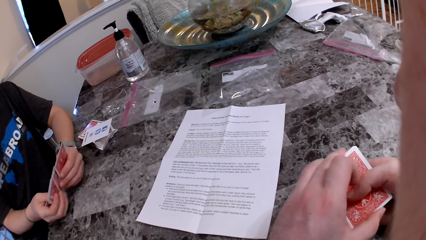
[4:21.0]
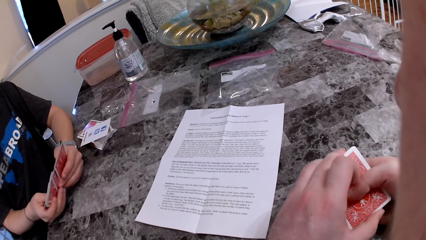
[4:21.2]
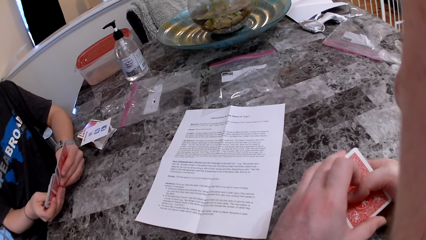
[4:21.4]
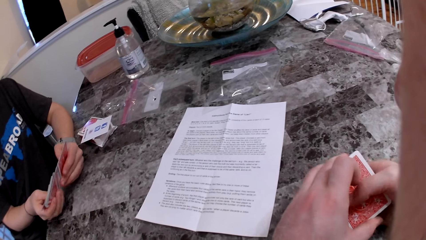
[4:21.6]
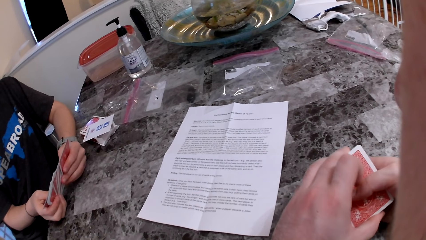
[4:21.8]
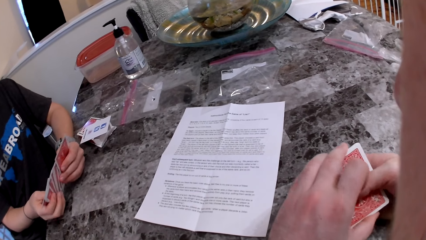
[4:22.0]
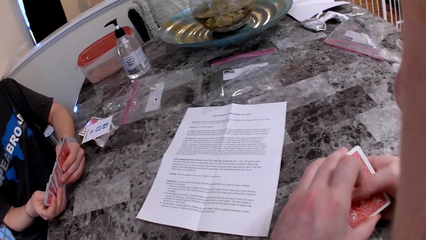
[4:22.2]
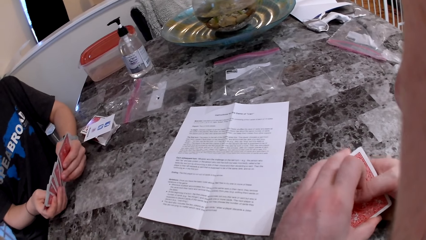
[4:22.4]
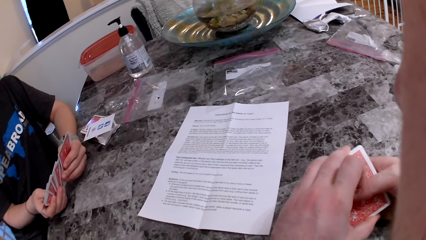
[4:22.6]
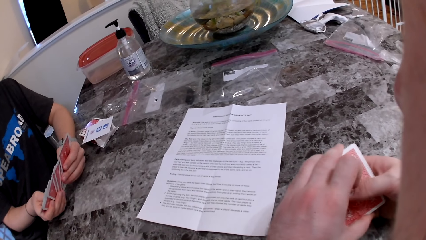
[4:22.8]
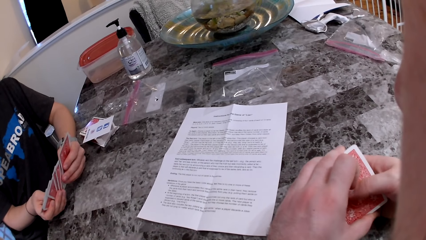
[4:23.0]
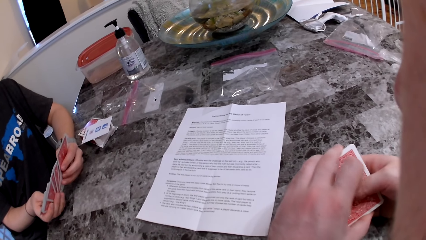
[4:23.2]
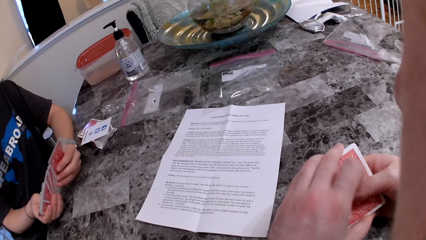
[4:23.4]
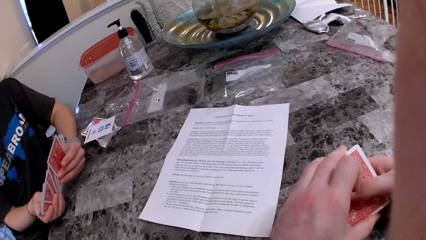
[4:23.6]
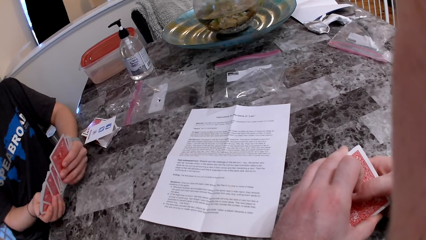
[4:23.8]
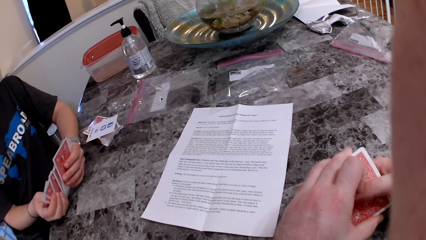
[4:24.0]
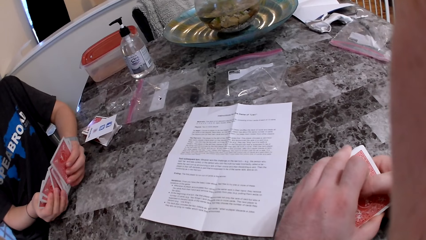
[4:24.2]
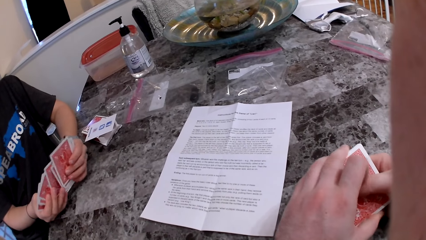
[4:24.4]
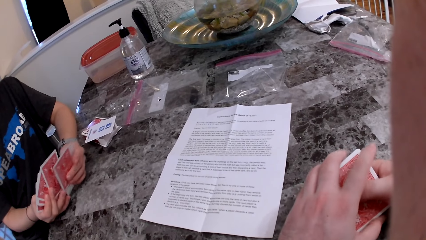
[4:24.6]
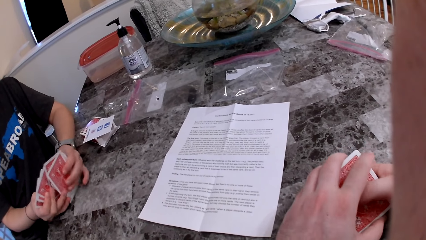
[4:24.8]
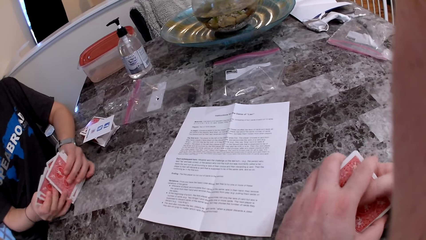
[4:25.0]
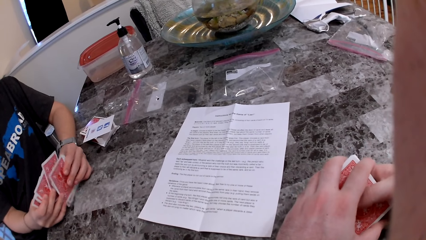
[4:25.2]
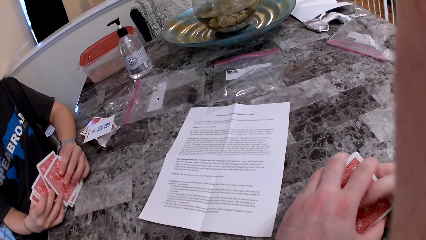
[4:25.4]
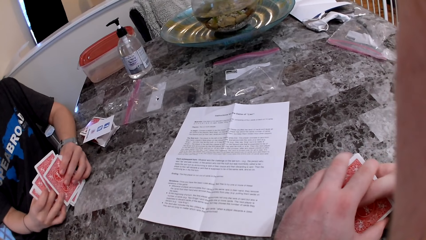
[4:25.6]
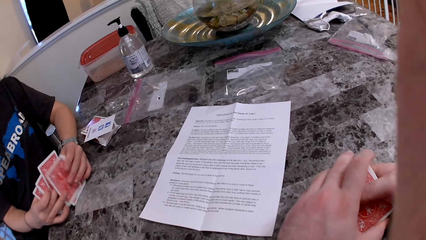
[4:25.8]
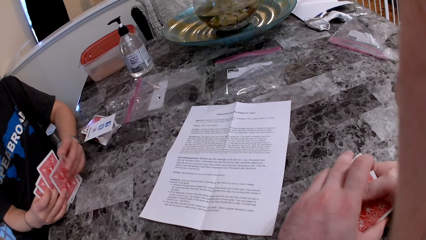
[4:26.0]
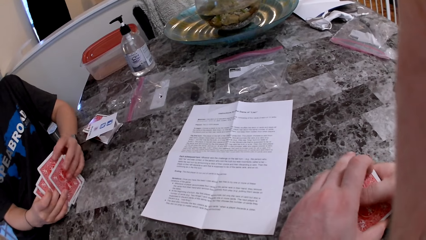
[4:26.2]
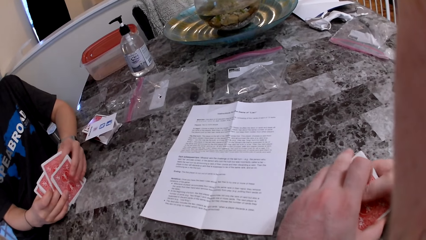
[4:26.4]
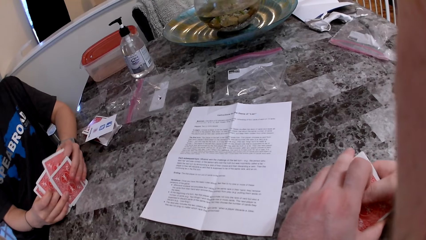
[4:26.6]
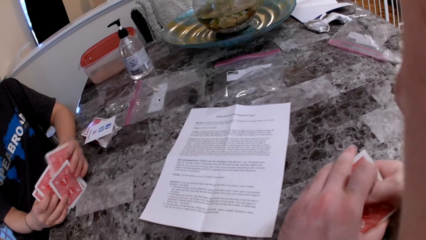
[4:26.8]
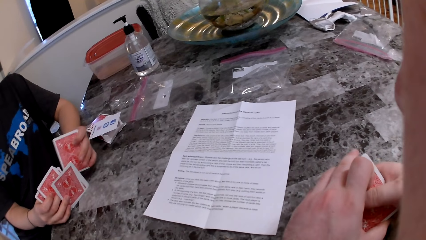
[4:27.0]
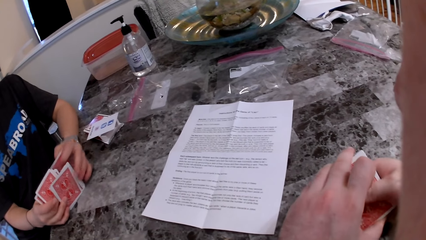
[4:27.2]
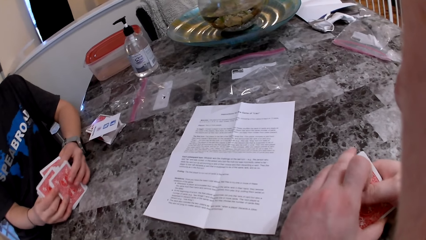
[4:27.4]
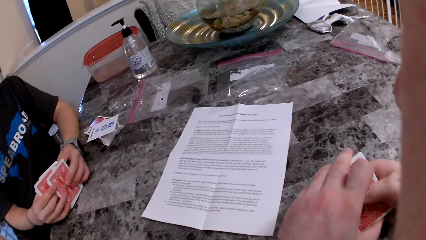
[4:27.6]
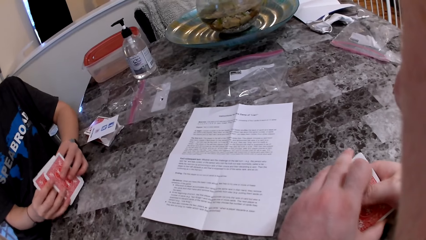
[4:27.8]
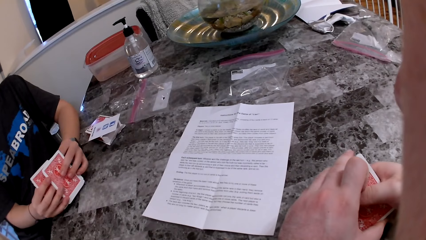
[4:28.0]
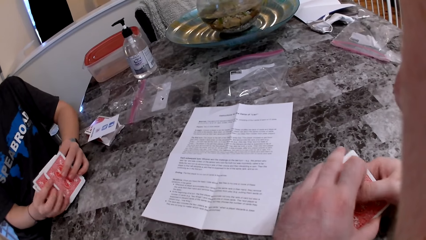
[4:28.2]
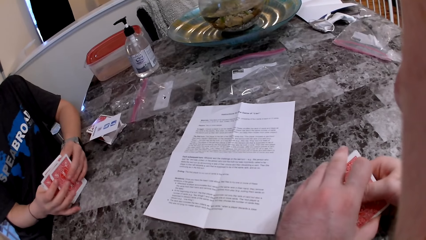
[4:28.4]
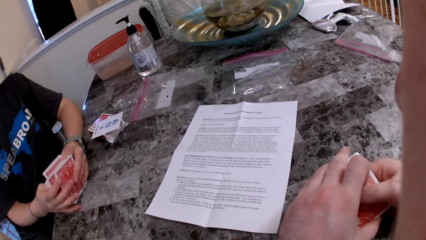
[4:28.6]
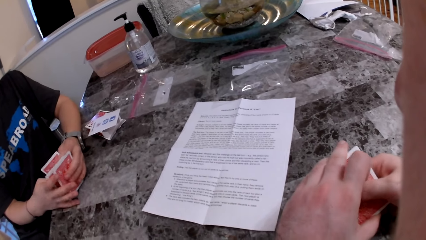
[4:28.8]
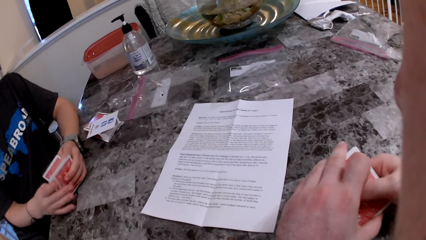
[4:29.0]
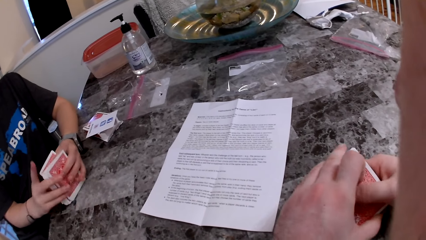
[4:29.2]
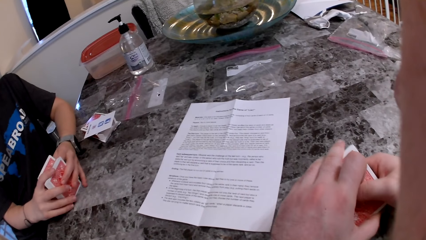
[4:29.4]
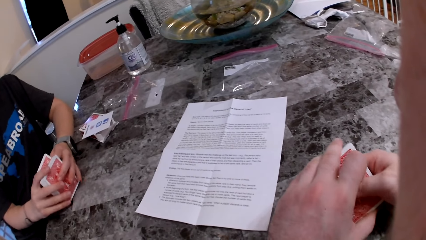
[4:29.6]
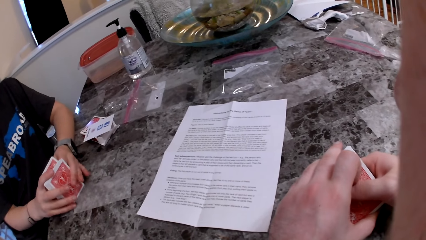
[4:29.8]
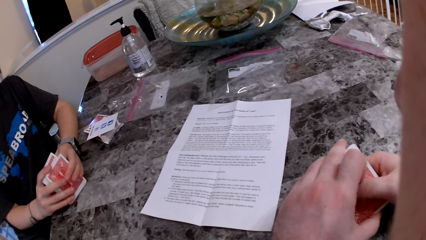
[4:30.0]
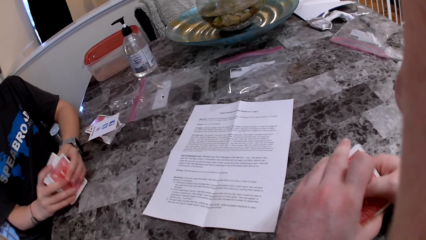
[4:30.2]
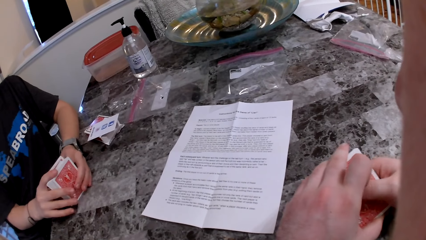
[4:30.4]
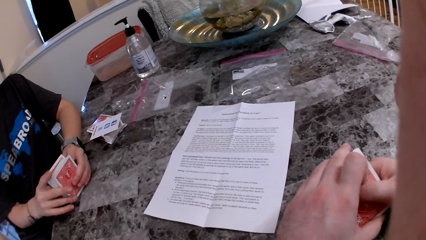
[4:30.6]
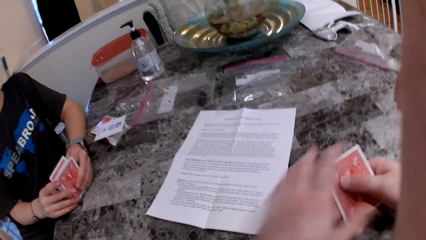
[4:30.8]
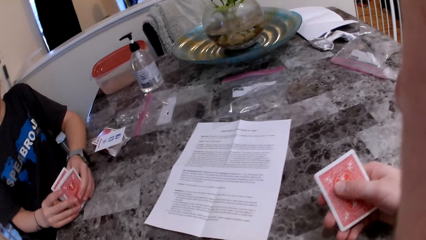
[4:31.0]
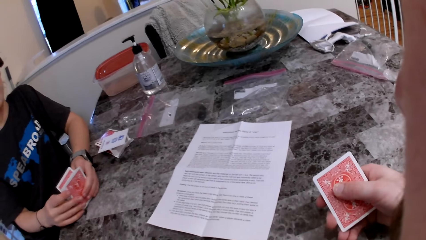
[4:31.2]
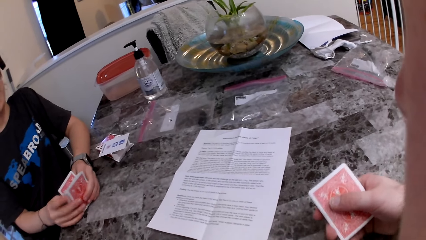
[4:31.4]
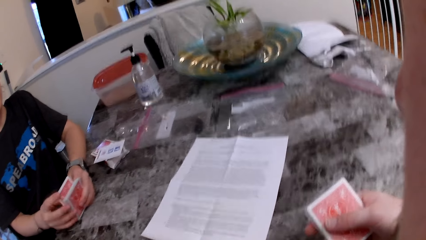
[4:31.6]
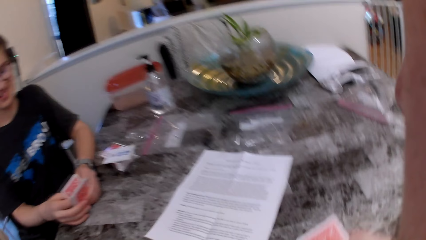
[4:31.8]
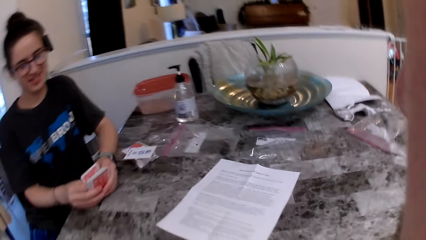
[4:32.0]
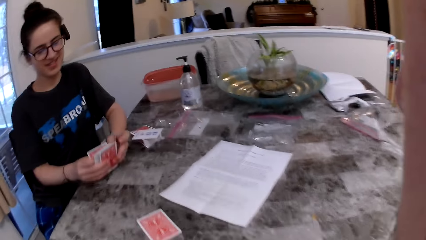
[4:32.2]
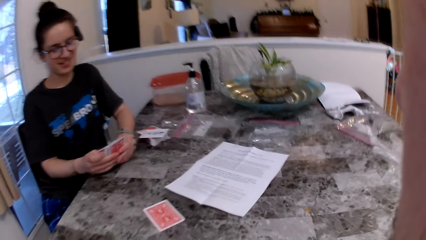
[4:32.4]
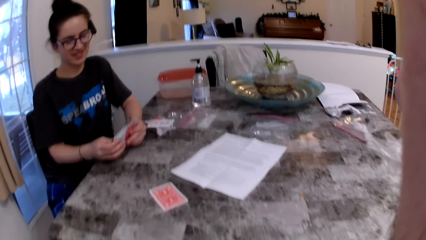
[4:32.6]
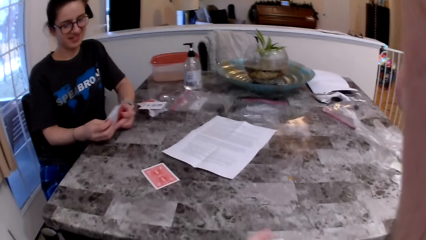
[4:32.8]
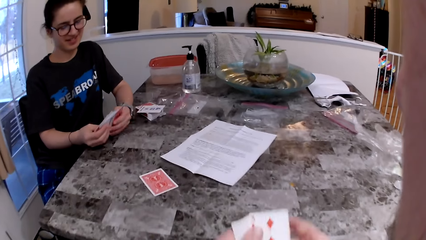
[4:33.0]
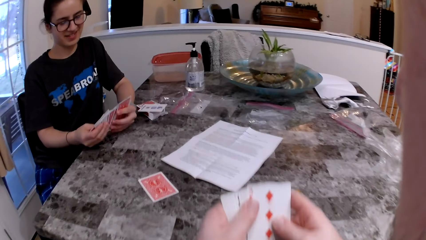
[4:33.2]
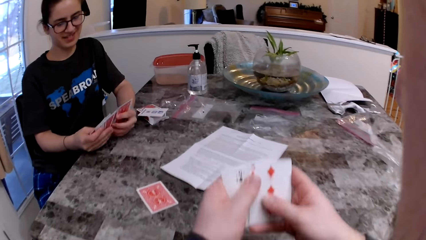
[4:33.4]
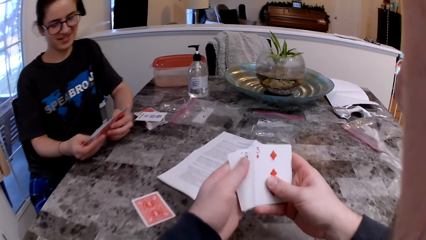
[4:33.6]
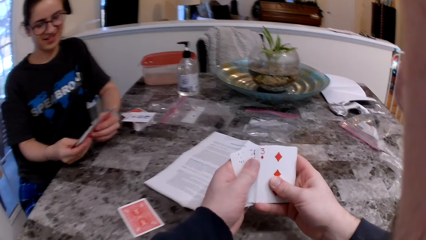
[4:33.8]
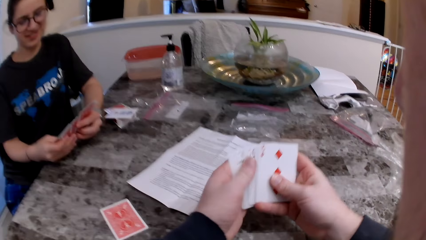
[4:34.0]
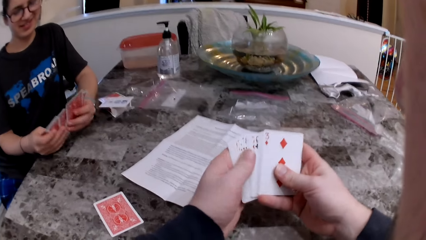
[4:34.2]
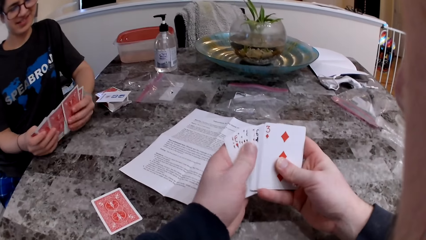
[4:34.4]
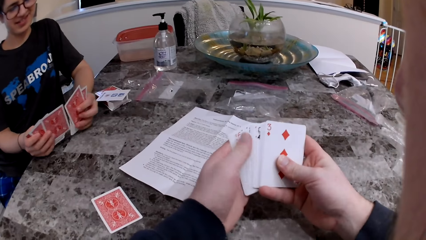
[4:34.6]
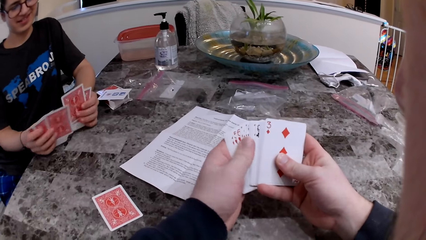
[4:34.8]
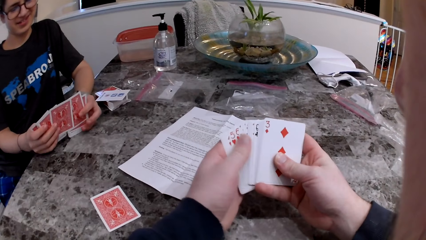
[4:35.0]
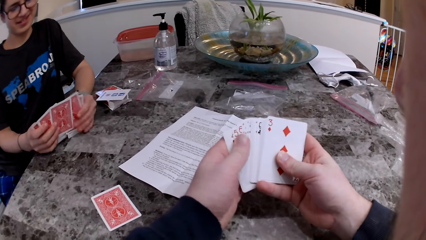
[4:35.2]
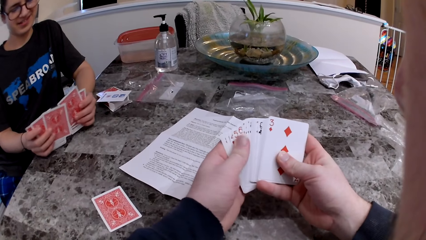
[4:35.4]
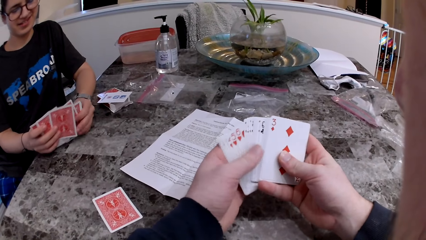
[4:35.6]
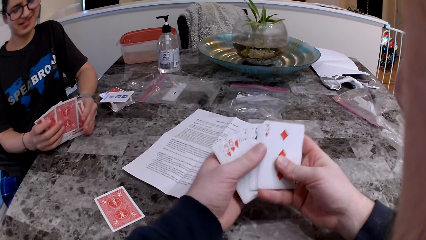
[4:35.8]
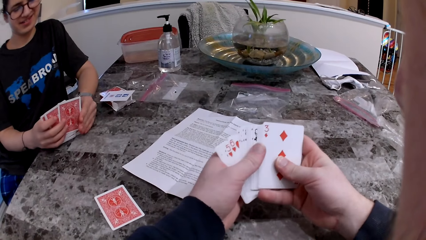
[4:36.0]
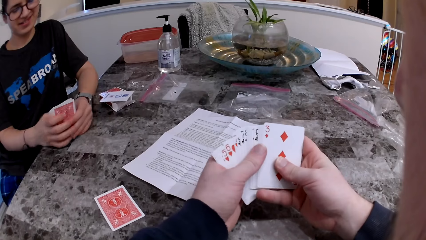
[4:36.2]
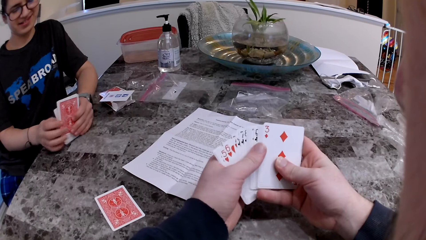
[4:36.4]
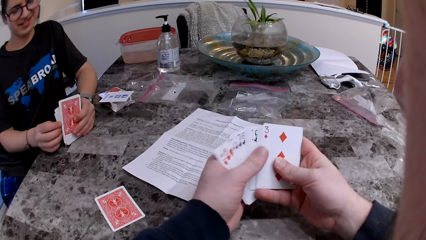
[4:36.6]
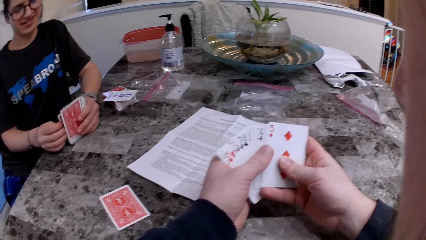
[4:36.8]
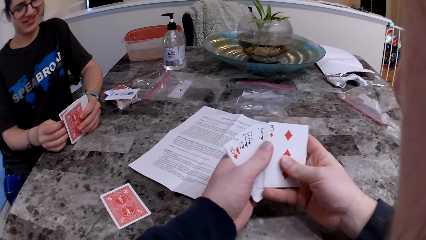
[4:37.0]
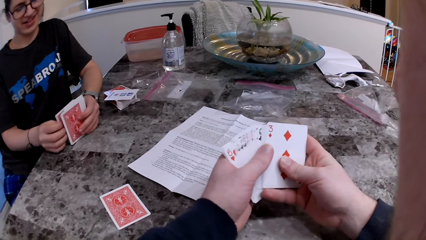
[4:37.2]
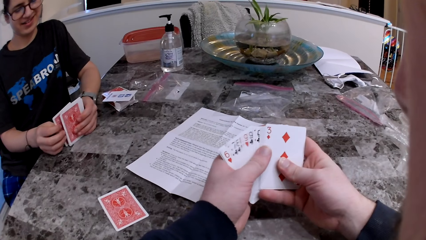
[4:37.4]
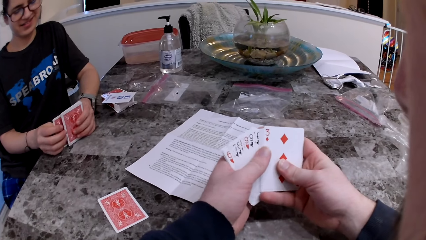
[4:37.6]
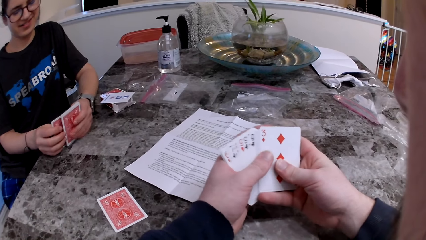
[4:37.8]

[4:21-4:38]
A woman picks up a play card. The camera wearer stares at the woman. They talk to the woman. They inspect the play cards.
